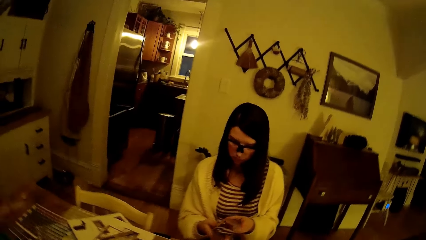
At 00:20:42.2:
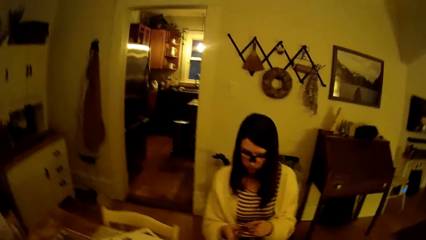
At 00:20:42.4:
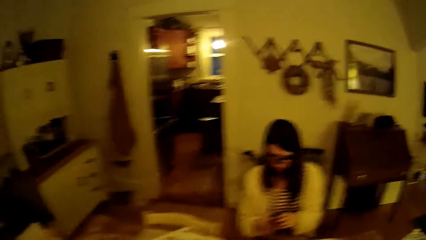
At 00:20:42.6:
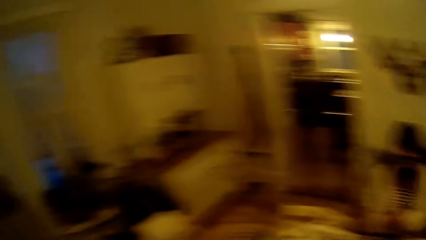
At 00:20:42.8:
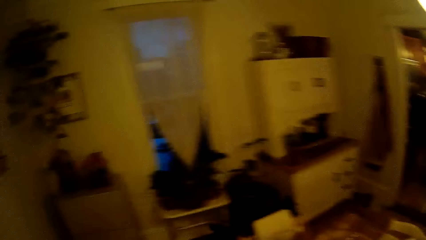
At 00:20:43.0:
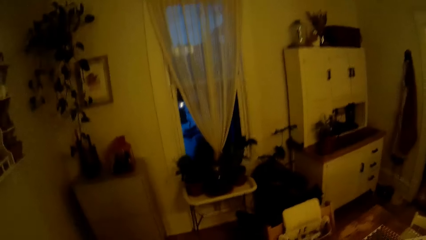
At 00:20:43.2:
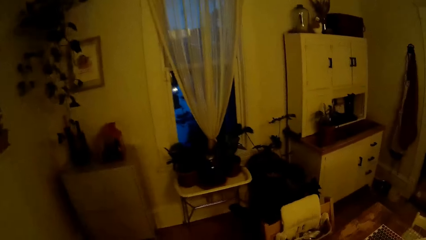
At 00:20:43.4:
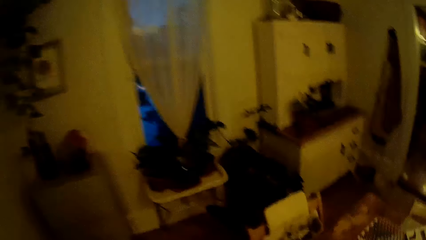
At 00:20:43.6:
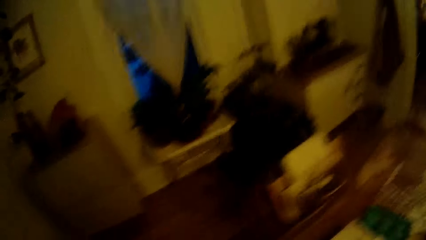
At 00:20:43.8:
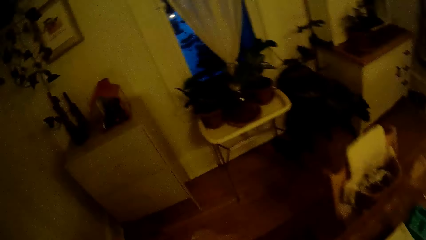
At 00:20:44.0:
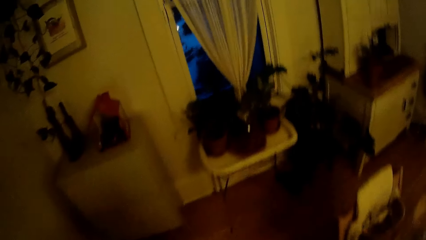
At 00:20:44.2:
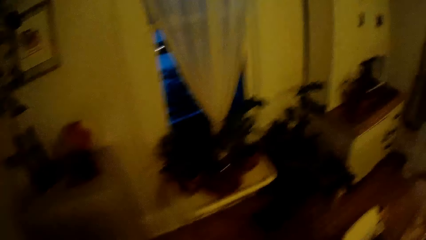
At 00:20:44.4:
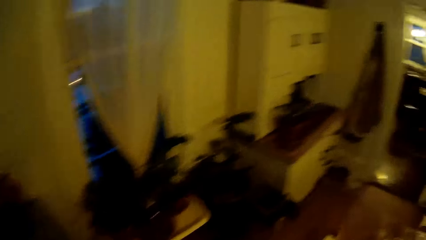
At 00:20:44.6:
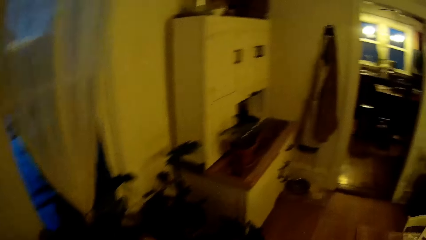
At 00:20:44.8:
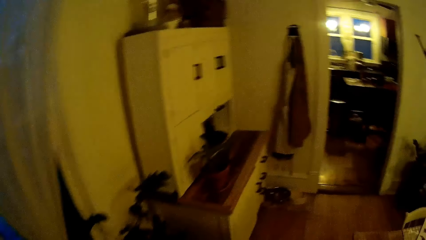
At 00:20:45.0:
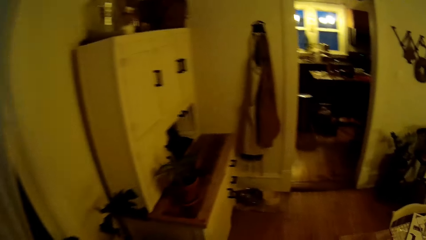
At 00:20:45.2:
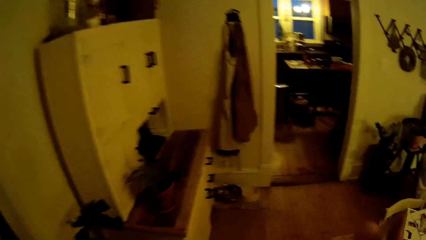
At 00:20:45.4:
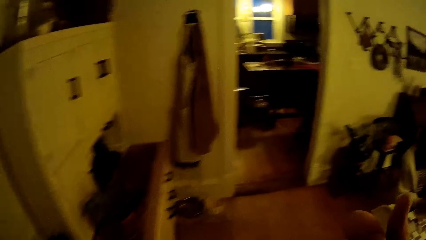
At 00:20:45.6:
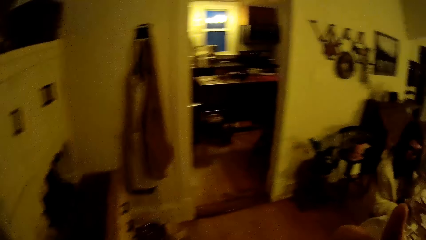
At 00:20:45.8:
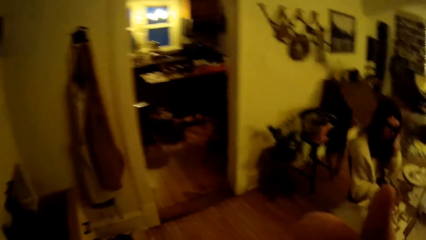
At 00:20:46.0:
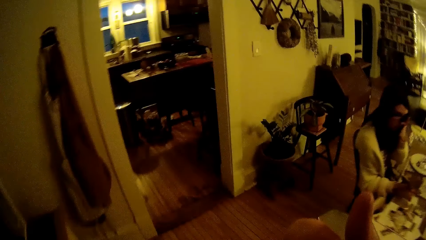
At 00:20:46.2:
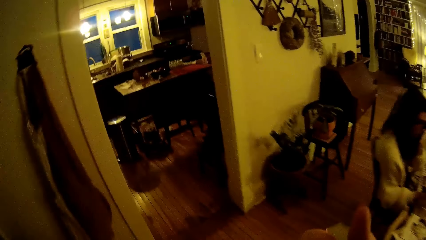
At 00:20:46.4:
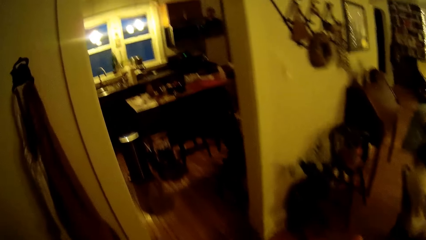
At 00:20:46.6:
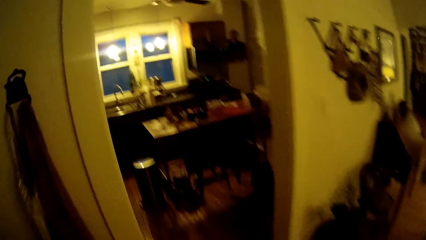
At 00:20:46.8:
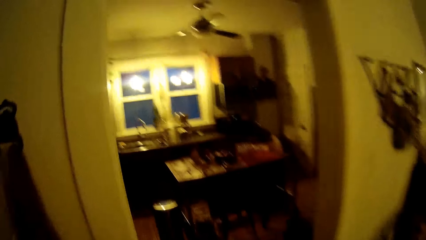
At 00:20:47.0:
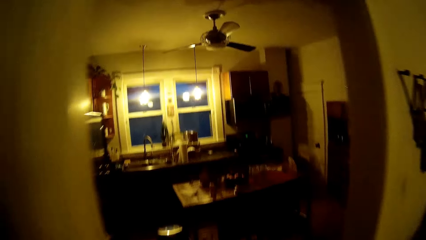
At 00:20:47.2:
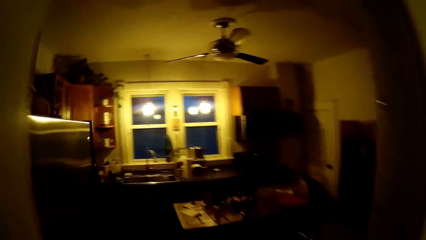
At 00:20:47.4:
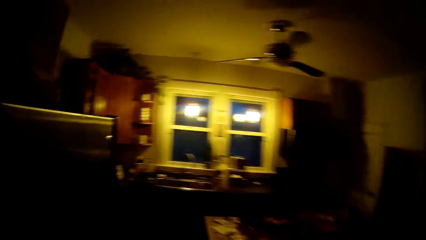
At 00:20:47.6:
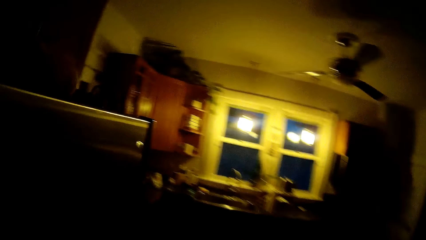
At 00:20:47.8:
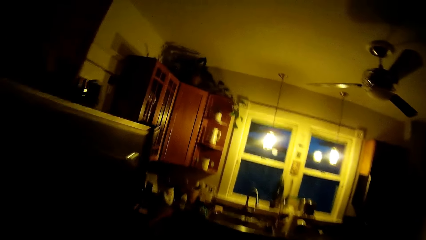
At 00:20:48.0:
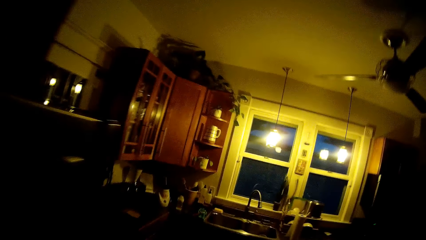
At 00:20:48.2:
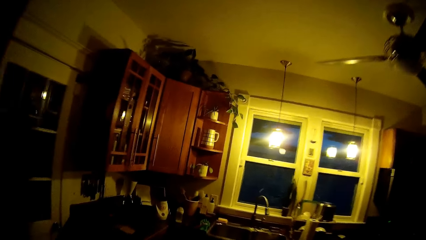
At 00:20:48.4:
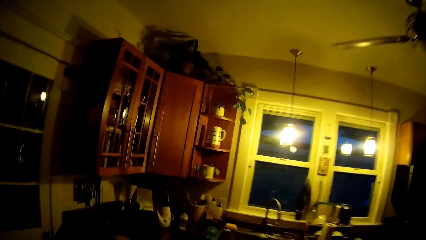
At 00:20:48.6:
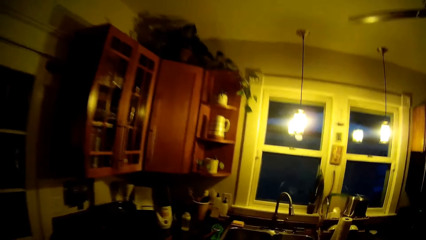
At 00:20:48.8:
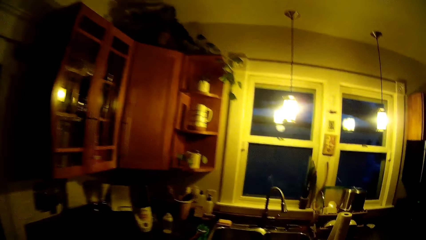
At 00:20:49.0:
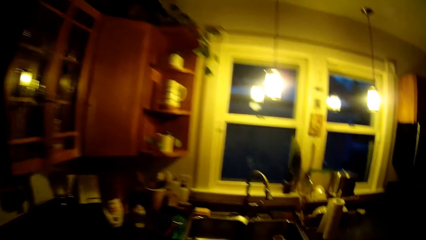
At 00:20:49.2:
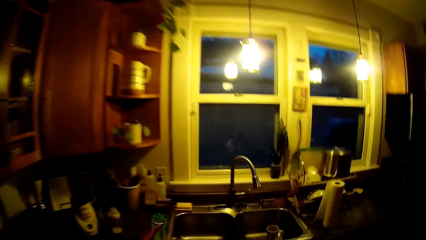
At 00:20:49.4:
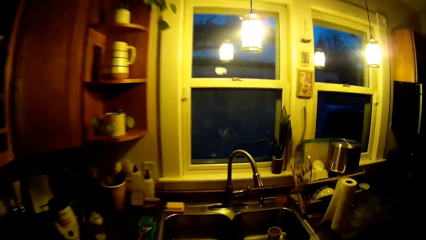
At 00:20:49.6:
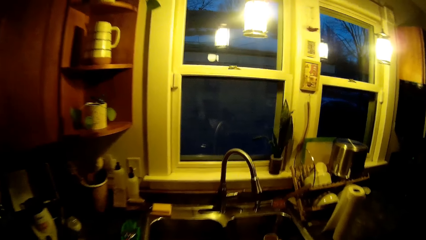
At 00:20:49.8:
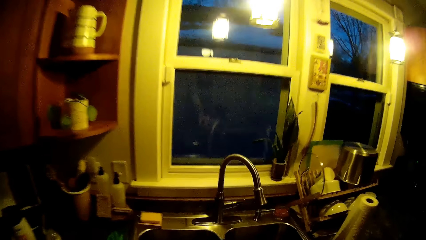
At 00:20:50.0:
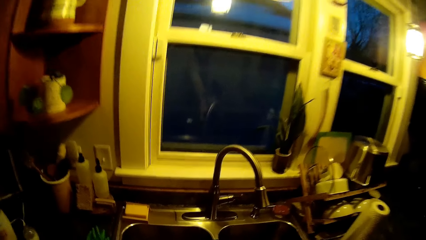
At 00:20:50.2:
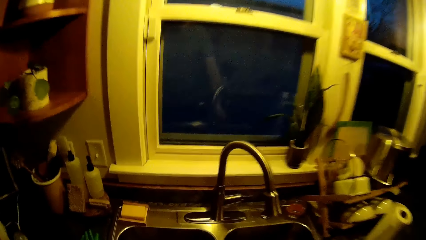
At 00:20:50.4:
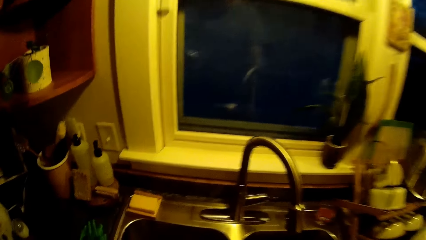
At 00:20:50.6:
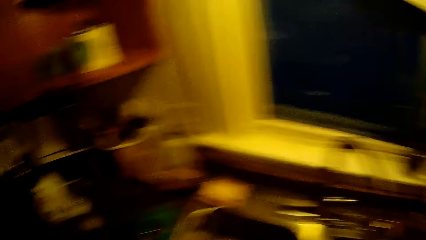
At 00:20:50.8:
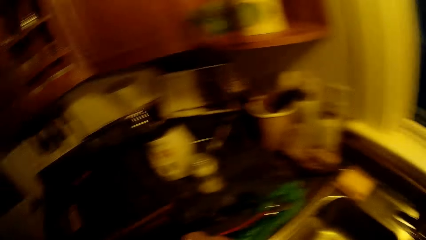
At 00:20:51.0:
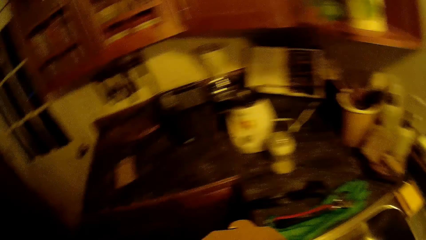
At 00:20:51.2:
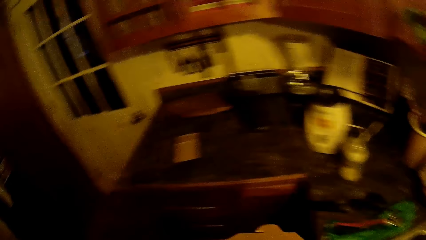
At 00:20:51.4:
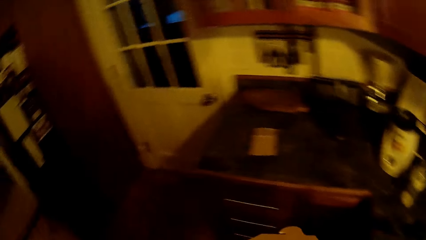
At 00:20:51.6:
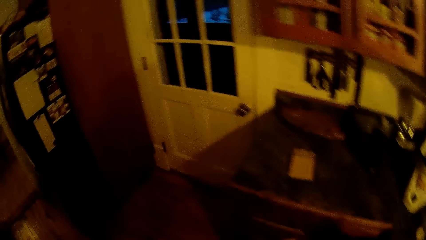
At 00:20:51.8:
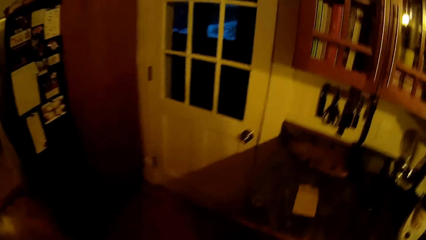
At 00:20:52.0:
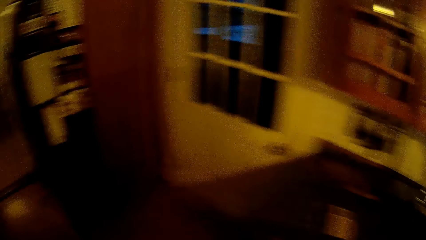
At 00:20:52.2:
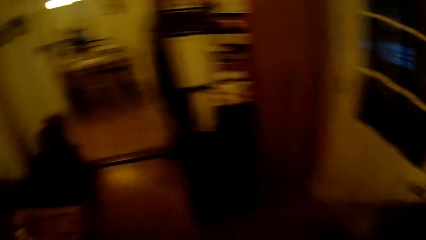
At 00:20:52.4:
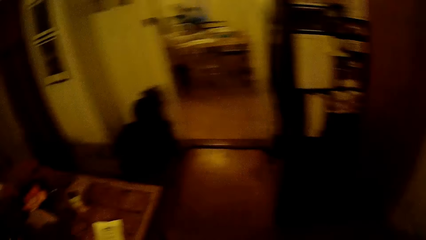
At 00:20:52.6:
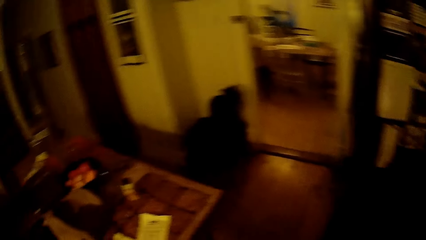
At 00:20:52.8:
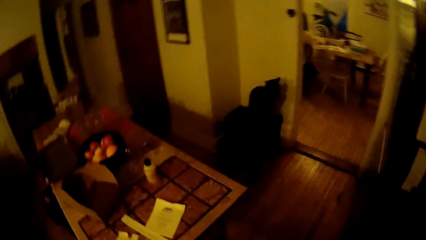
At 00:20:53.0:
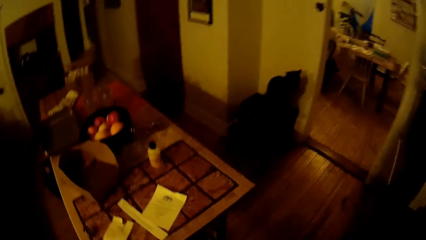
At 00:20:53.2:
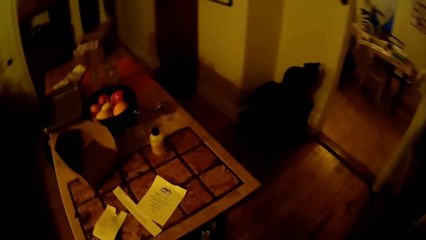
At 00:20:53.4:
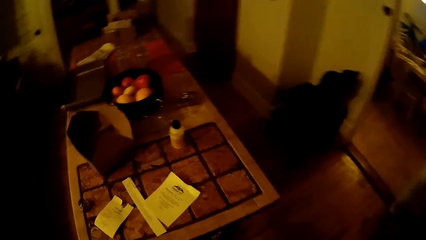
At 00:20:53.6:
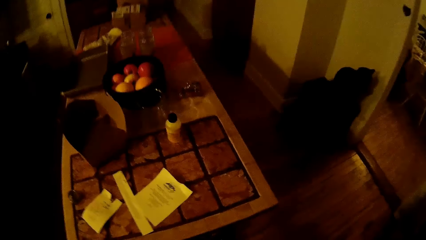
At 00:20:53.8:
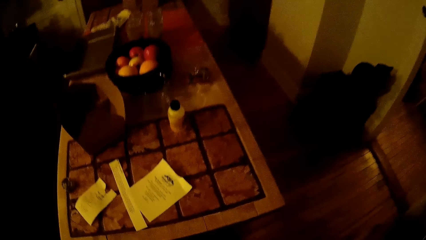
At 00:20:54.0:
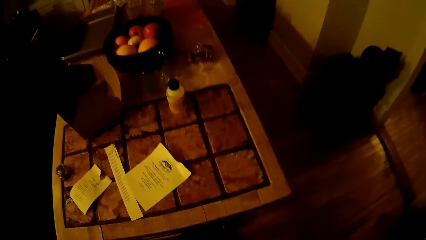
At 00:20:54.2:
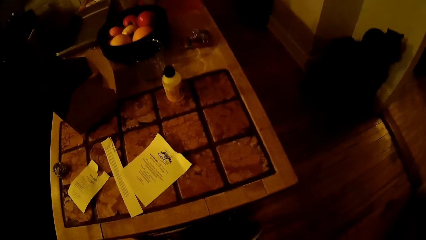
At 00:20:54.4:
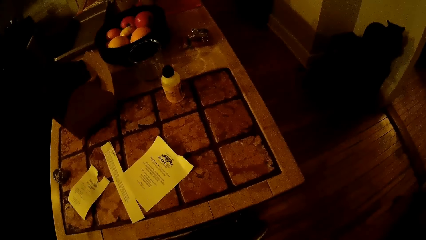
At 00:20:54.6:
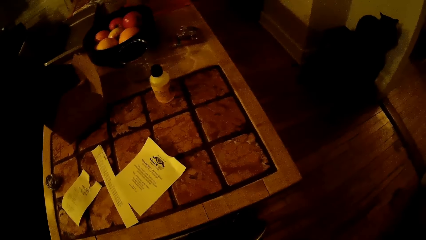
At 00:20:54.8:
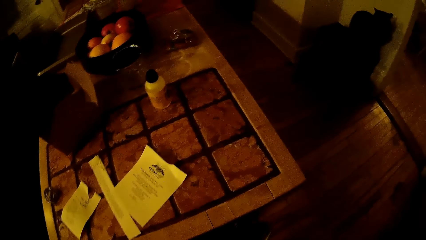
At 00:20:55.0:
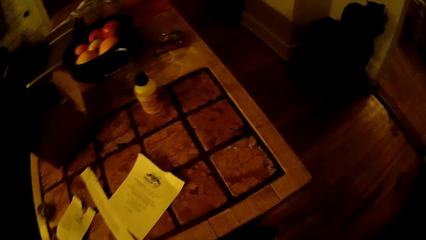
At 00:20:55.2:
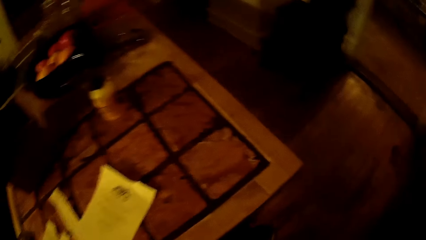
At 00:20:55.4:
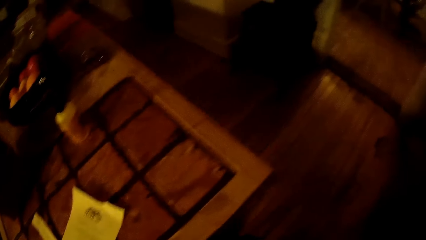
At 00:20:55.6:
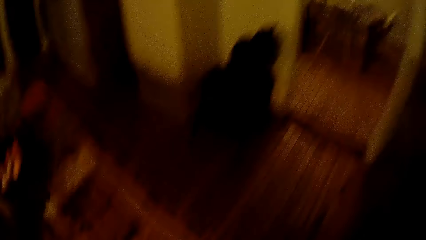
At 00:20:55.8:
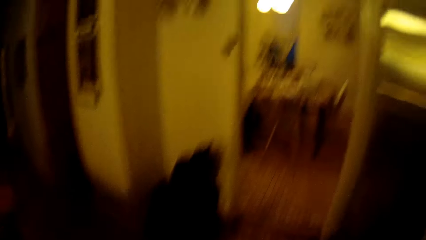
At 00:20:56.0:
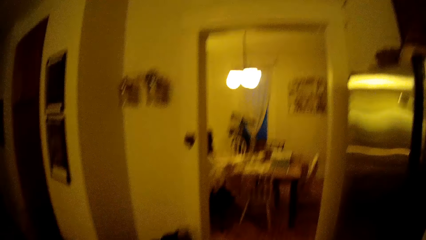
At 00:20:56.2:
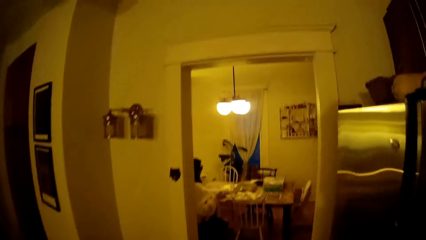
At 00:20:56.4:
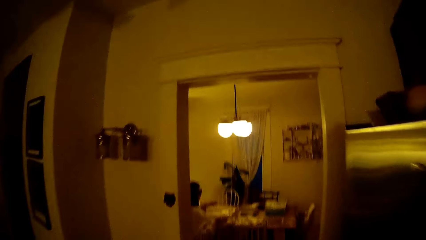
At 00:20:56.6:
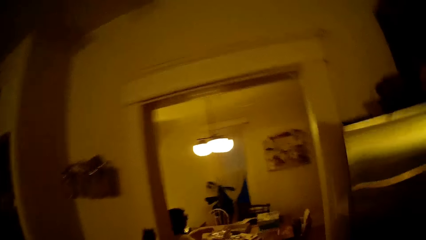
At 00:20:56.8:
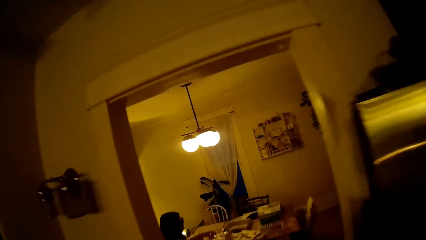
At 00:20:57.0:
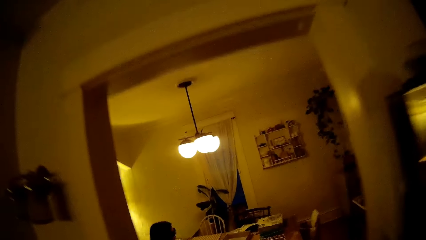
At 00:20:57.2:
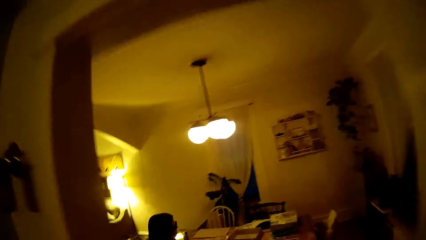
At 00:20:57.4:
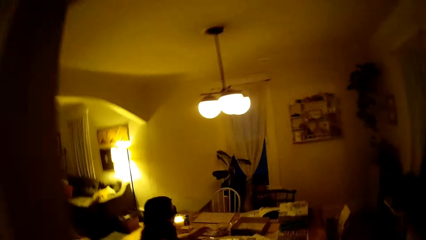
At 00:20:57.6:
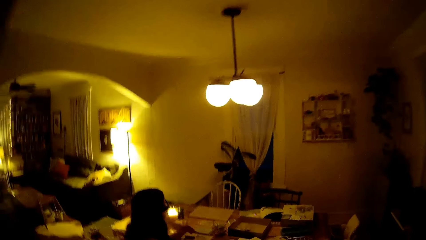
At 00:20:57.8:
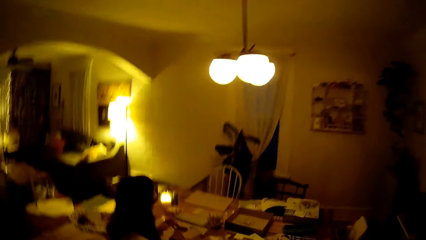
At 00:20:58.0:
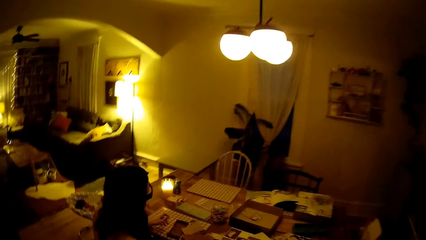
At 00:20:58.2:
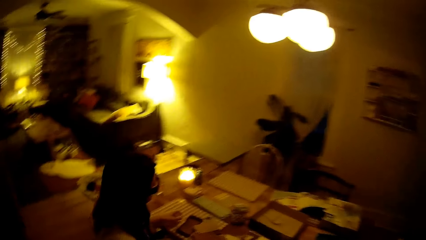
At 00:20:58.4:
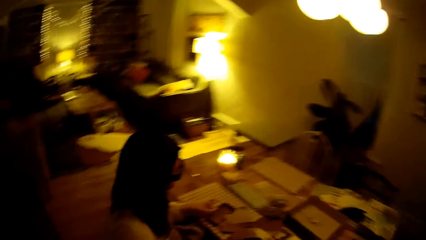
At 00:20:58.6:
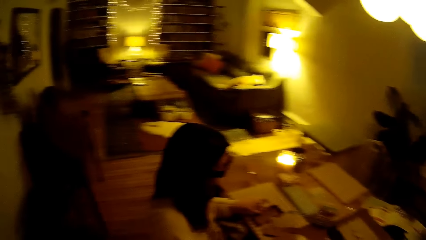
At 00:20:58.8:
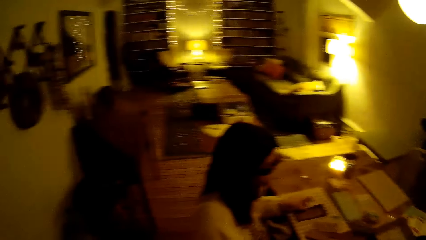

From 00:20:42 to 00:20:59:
The camera wearer walks to a kitchen in the house. They look around. They walk in the house. They interact with the woman.
